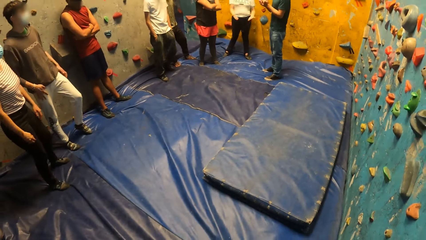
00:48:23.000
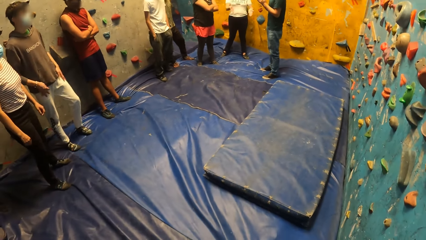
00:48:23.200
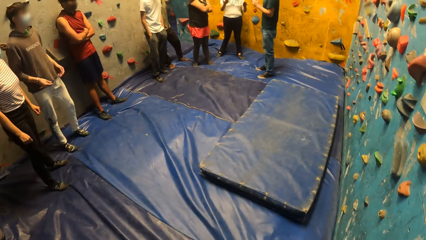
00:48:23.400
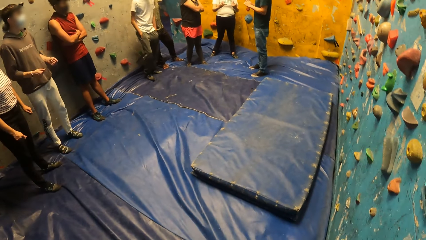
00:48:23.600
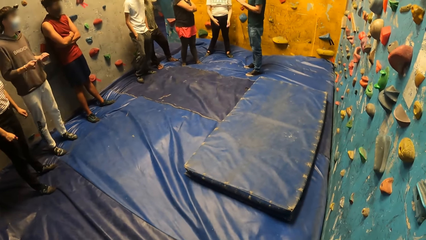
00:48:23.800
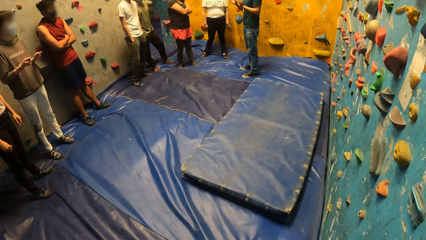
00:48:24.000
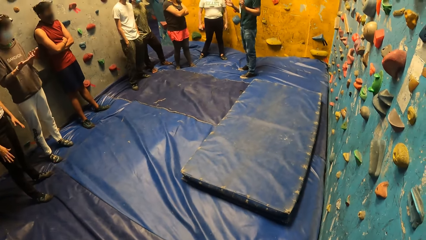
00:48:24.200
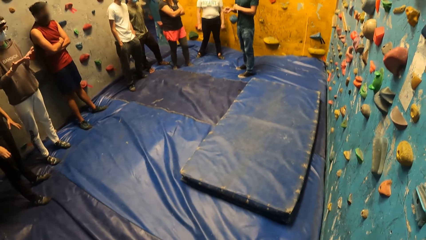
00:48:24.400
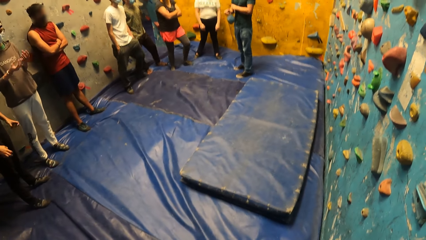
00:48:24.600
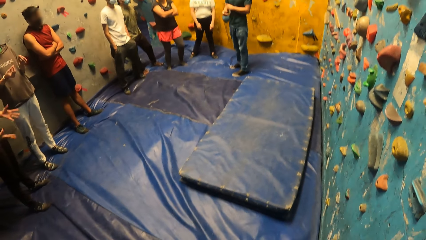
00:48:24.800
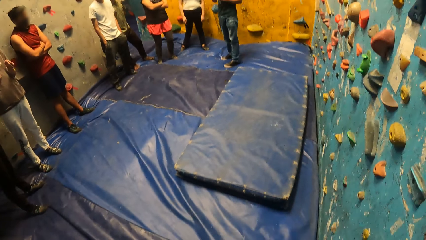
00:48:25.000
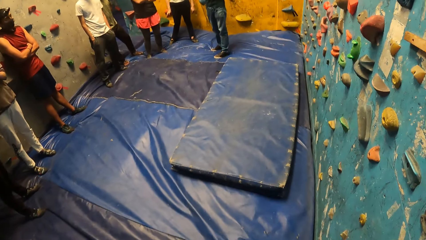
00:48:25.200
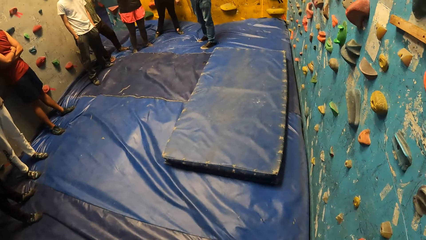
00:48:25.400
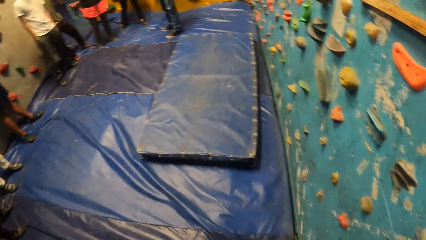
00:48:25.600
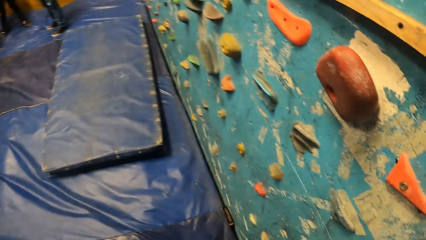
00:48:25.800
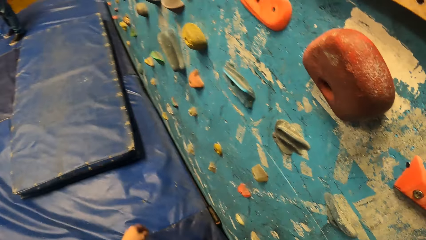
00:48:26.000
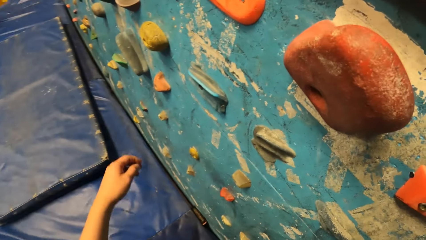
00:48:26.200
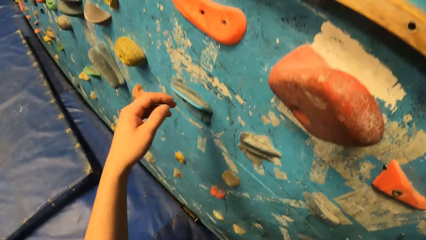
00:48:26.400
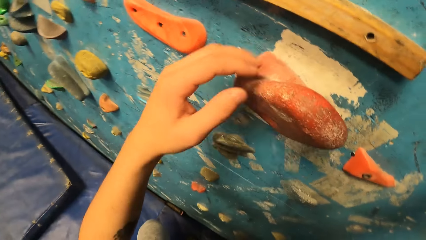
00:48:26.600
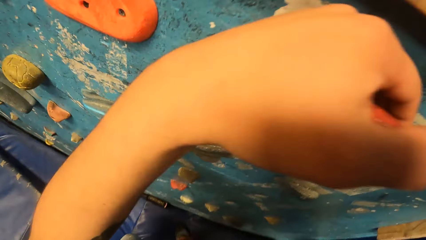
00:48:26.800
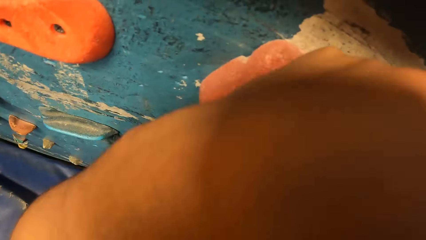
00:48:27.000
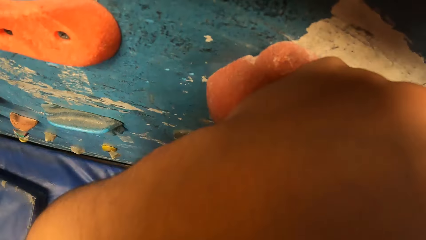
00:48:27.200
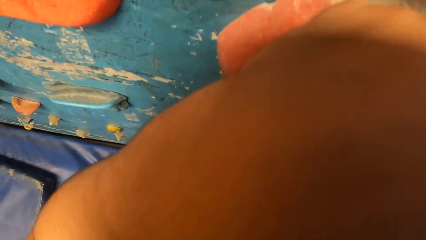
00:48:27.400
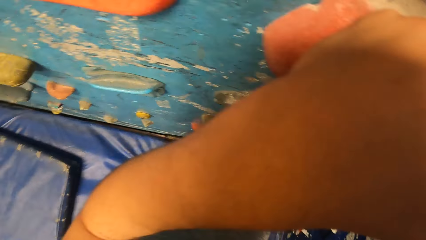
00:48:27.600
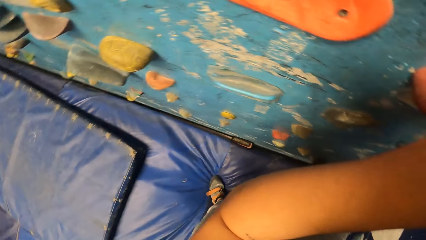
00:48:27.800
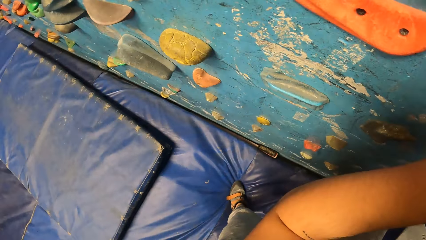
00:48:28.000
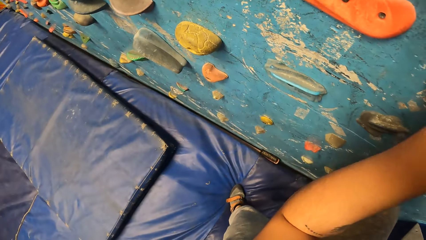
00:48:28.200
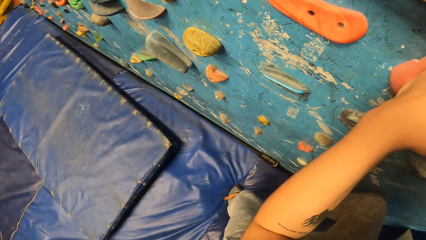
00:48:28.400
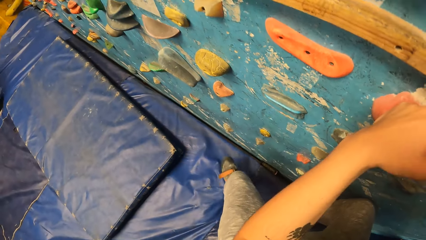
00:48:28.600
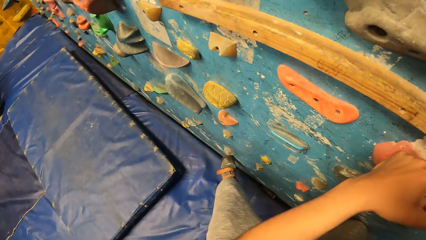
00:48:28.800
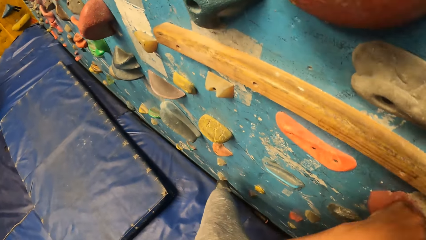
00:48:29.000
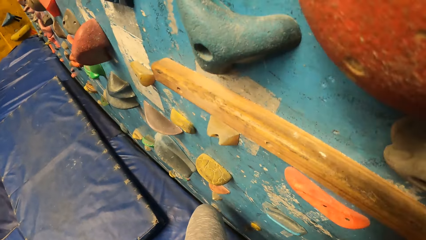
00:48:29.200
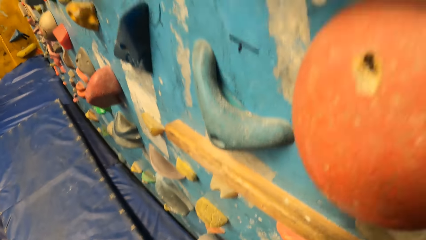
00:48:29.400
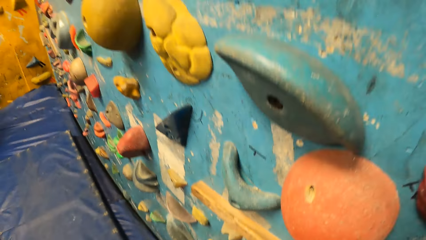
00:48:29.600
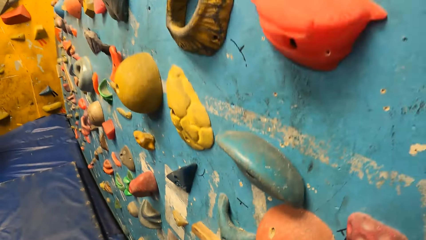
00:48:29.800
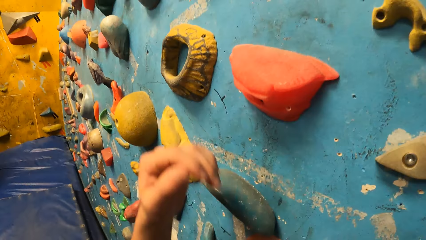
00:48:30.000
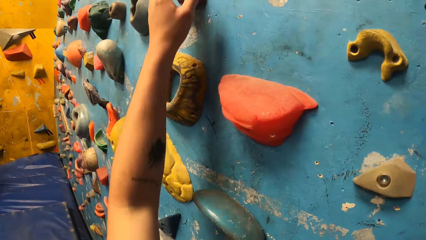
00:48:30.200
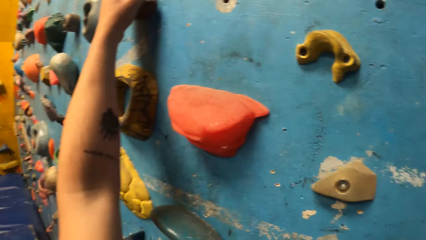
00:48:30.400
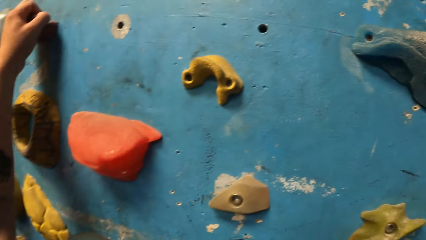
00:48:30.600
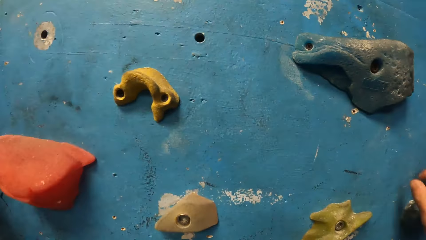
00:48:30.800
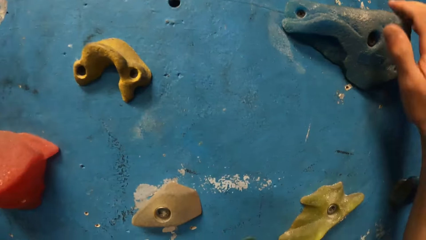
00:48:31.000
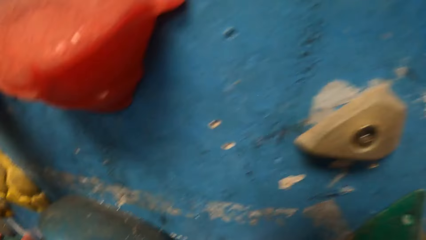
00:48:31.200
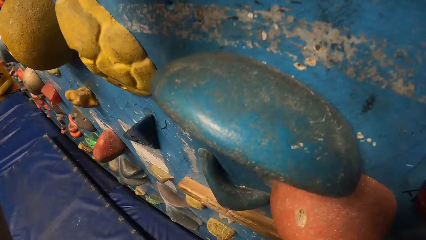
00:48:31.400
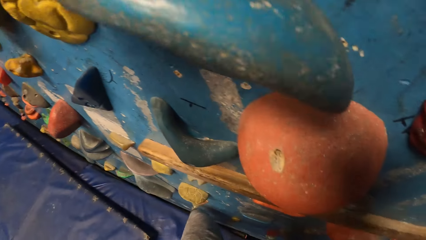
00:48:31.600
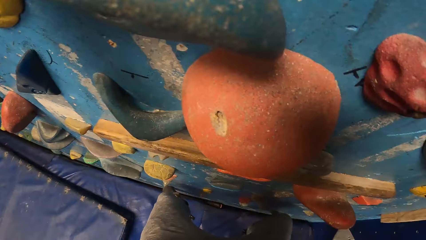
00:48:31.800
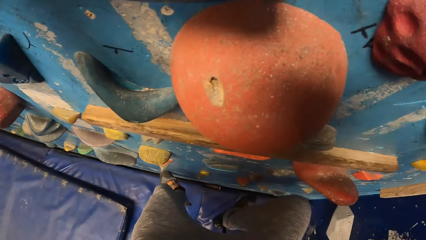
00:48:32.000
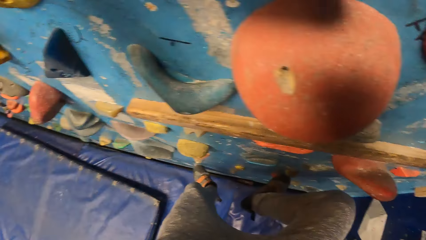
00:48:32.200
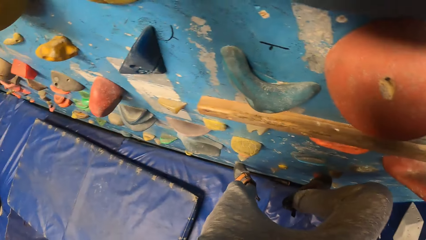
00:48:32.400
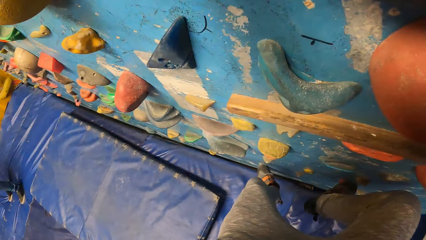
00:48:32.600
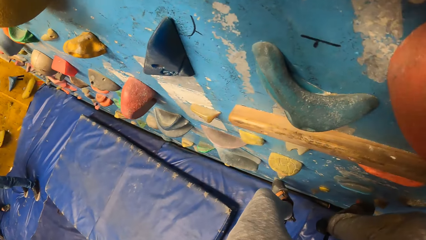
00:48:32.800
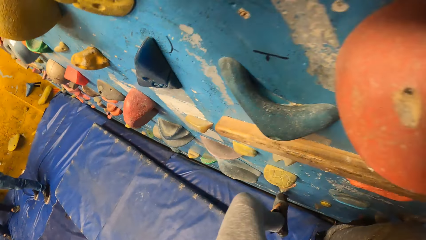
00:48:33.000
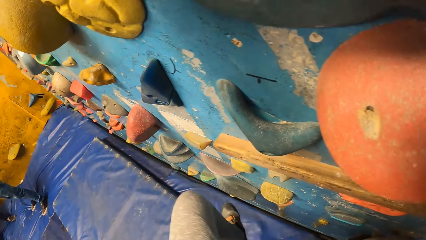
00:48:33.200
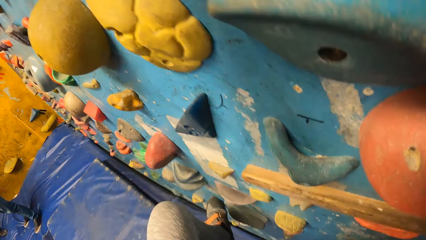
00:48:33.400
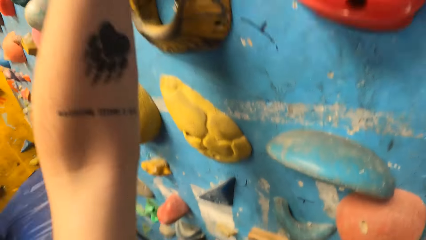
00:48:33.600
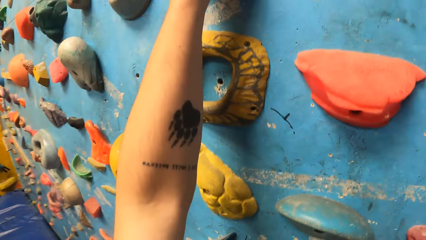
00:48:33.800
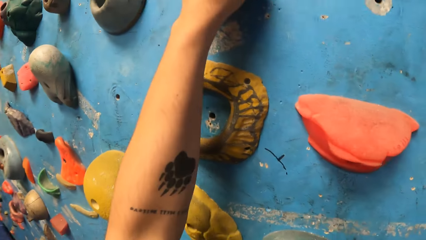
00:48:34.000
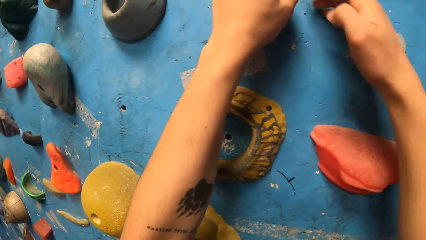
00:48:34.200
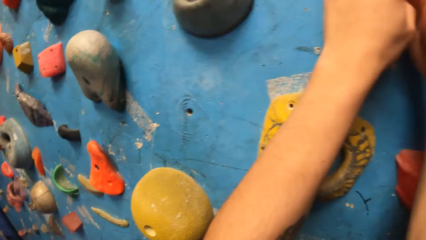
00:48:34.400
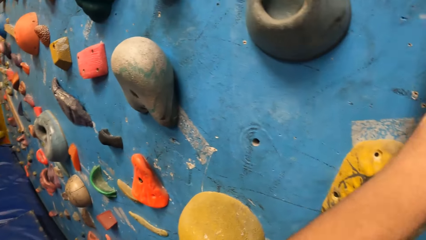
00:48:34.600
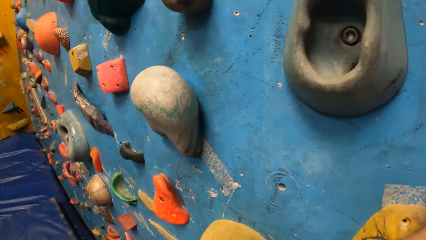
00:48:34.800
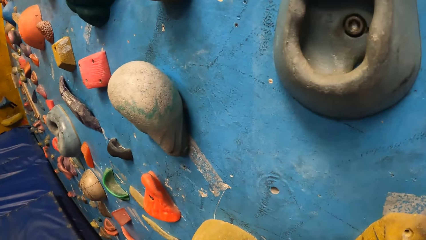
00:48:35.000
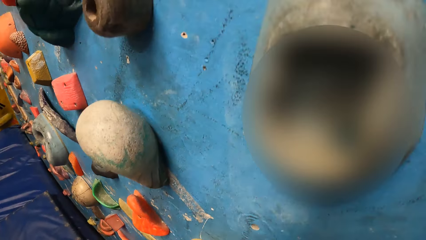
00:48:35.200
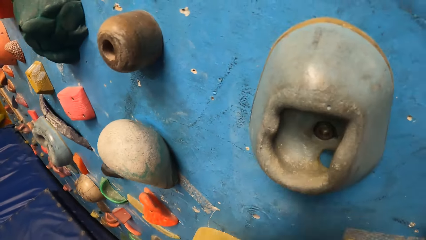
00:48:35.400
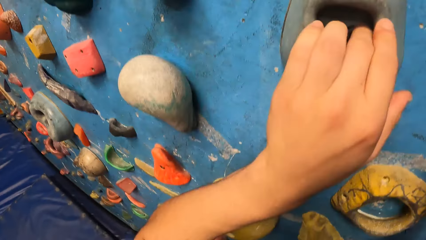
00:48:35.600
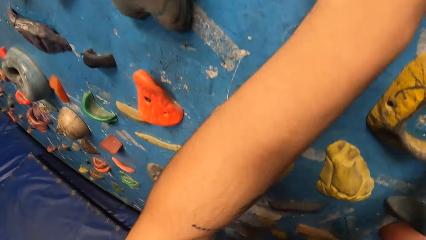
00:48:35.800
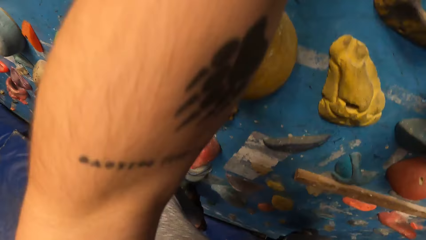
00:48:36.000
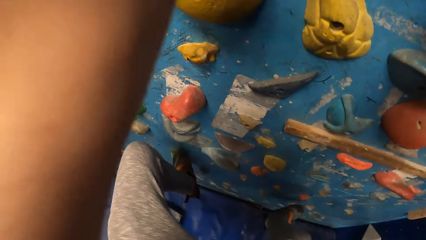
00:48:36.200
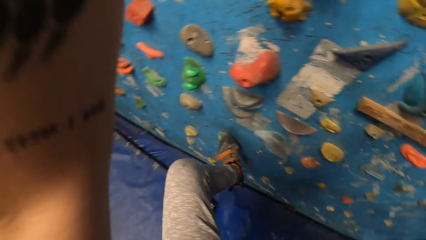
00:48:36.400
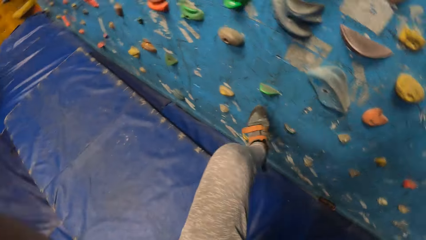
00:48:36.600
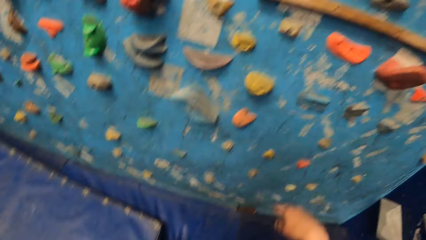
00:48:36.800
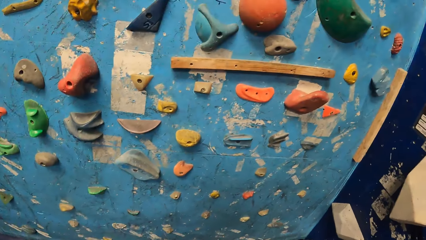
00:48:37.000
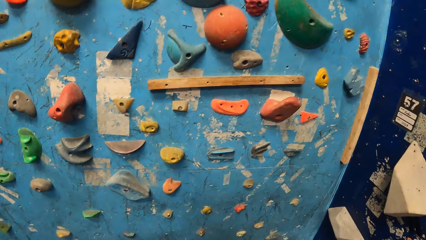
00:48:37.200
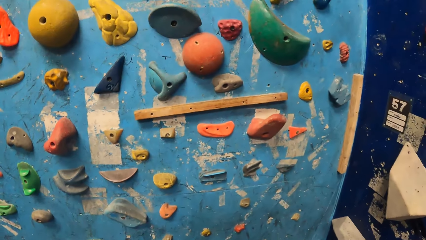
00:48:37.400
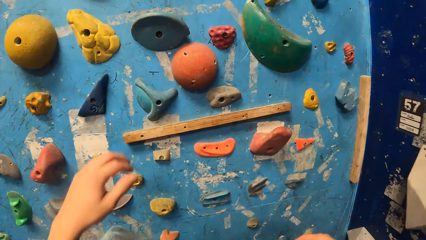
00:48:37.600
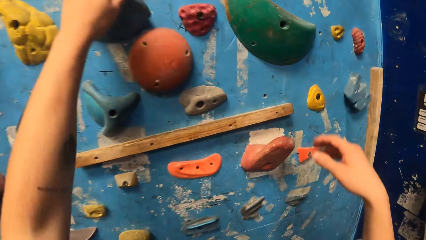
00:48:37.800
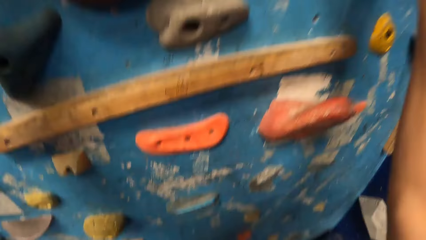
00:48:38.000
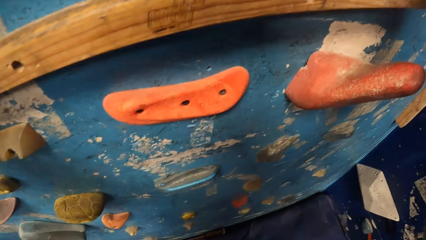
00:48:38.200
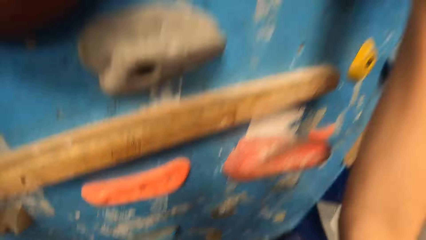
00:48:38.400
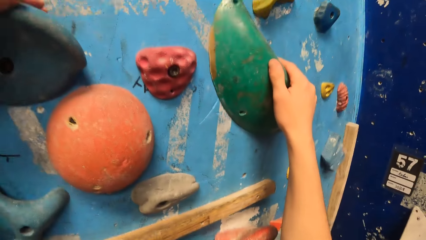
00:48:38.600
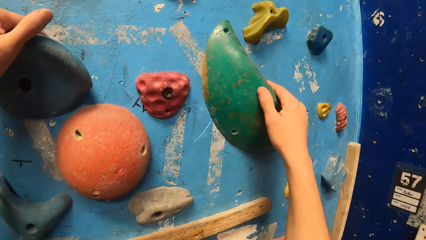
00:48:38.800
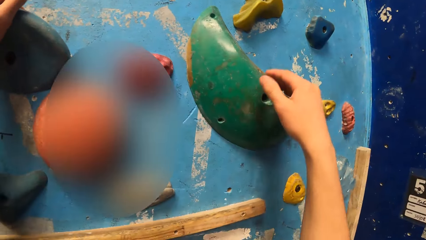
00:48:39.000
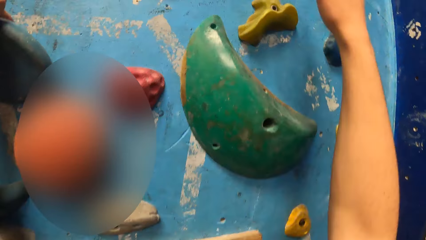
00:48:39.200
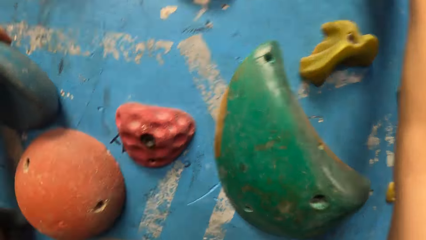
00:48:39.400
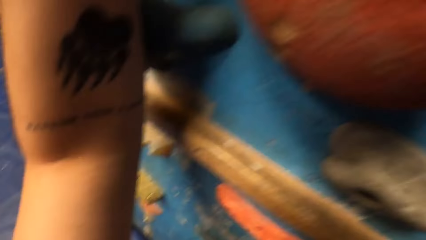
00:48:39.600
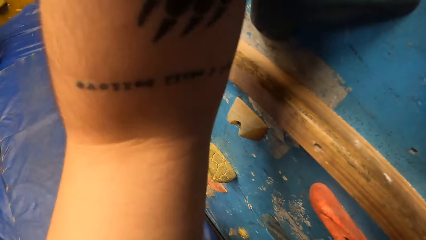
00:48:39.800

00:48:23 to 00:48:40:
The camera wearer climbs the wall.
